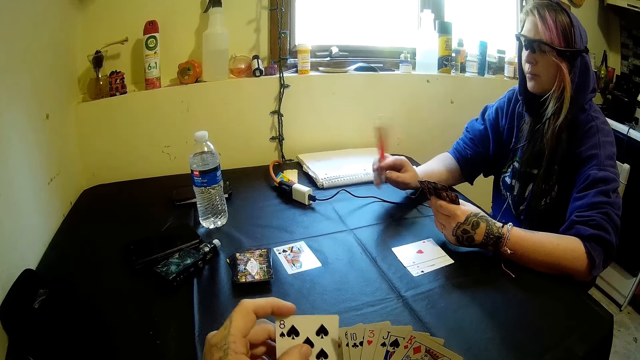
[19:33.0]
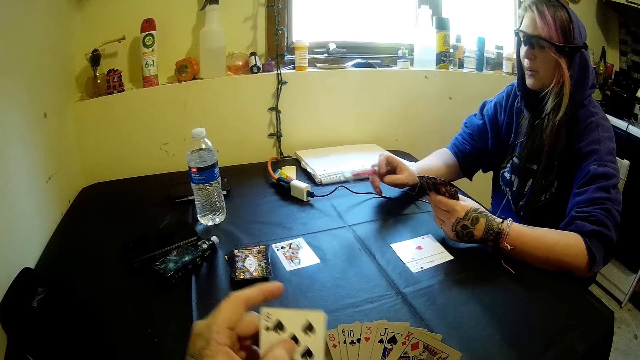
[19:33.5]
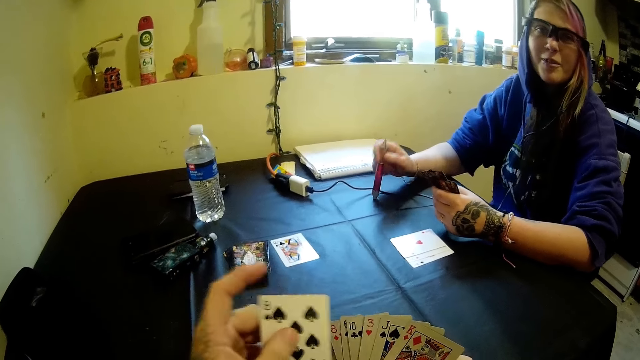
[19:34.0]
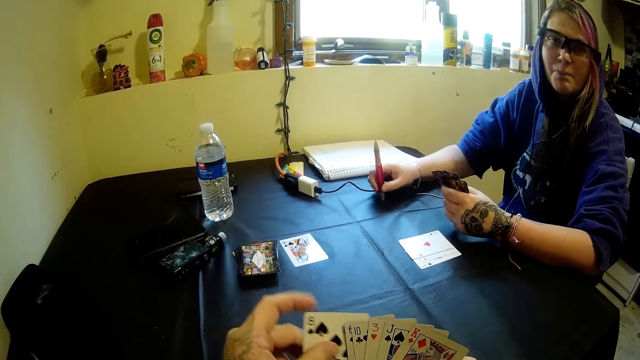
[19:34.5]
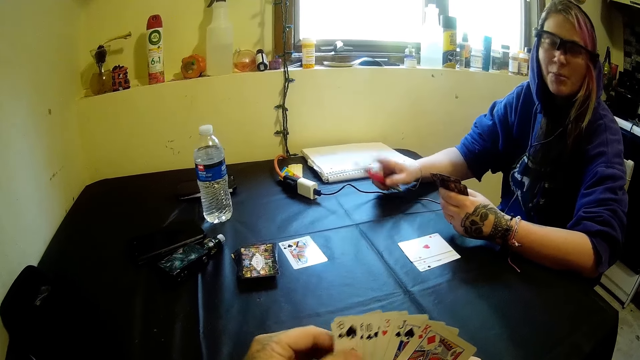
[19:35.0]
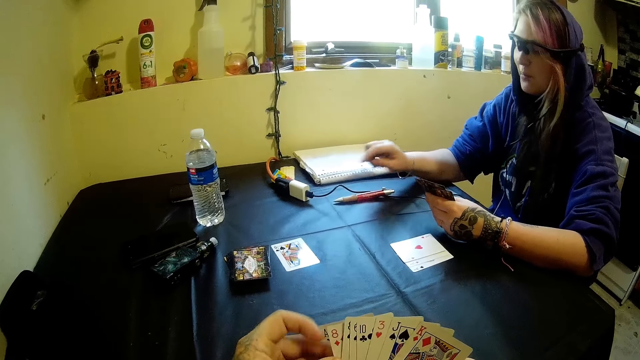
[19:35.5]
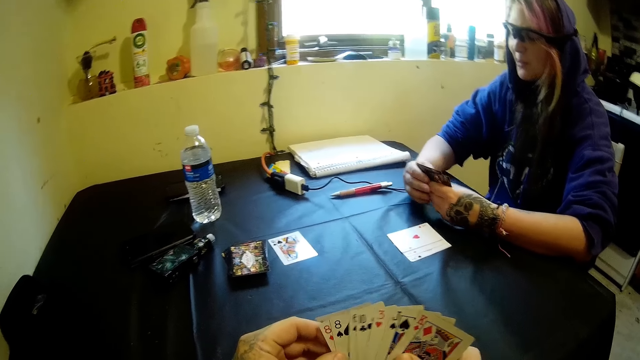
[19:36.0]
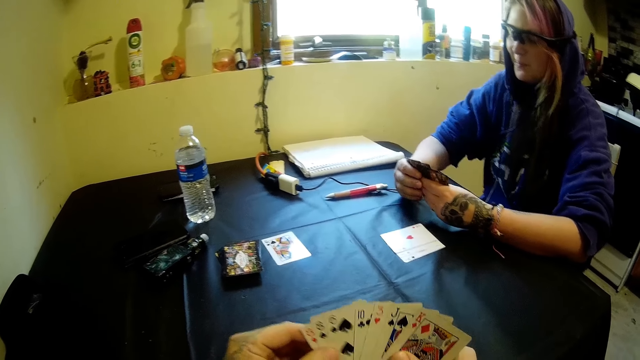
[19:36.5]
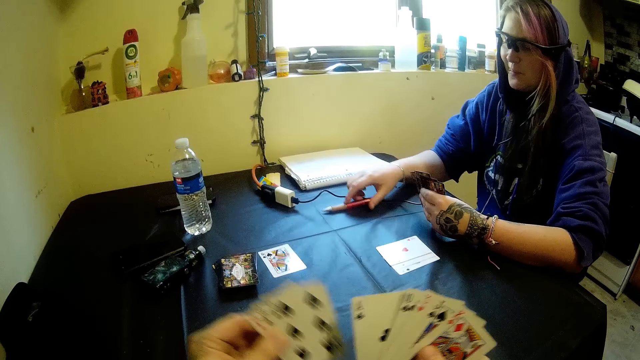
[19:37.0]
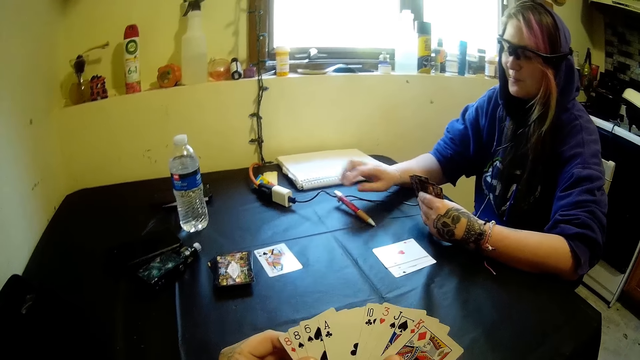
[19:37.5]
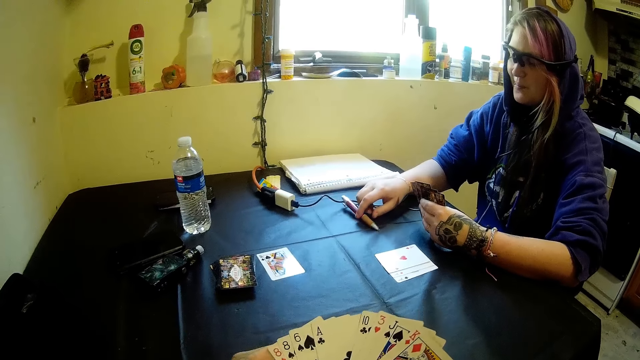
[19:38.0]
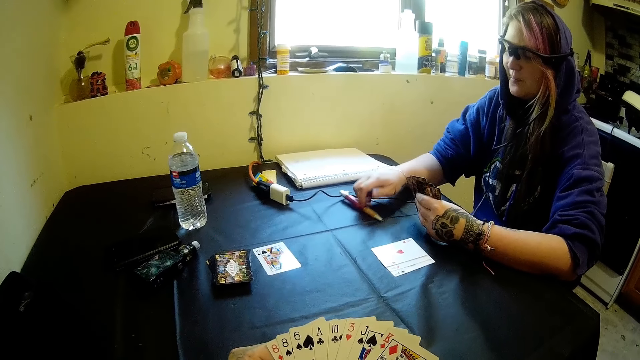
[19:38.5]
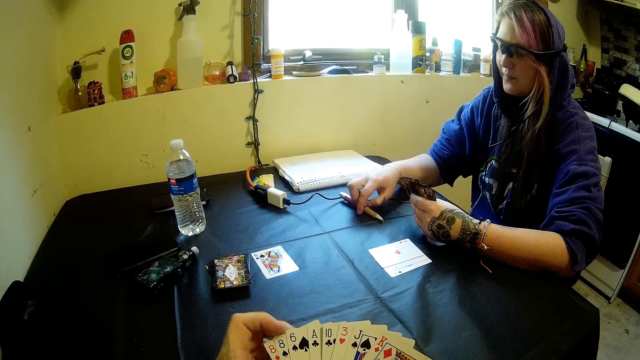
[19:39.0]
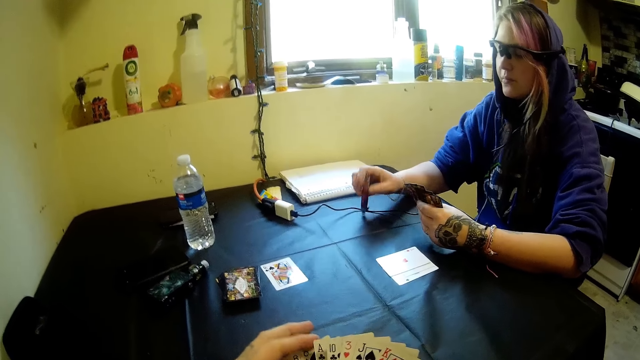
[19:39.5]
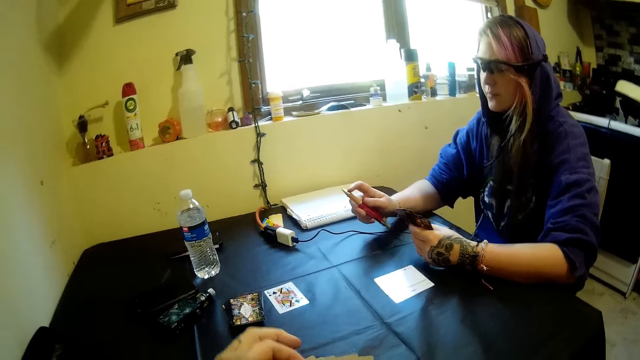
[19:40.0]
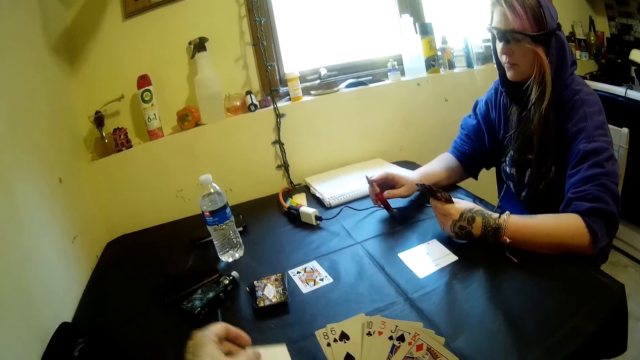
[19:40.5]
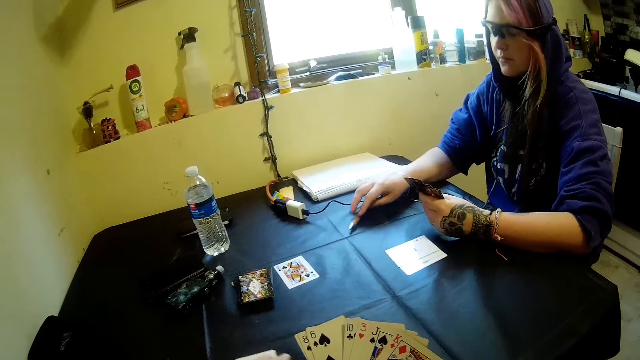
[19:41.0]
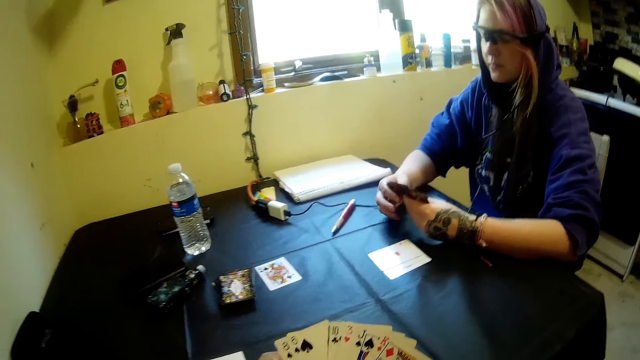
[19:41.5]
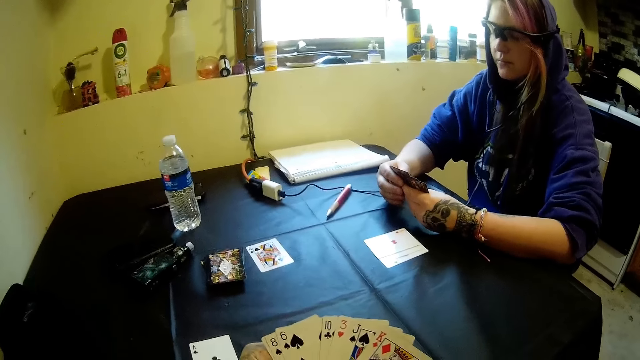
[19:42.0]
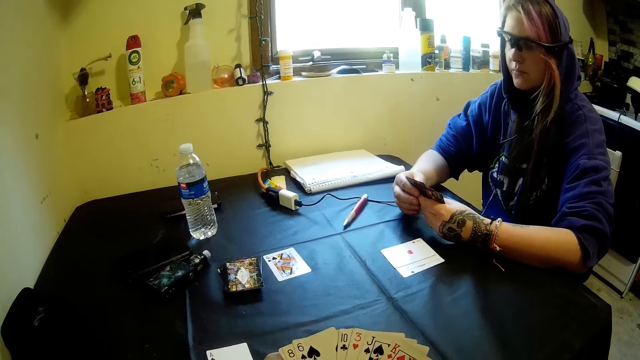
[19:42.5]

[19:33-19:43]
The woman drops the pen on the table. The woman plays with the pen in her right hand. The camera wearer puts a card on his side. The woman drops the pen on the table.

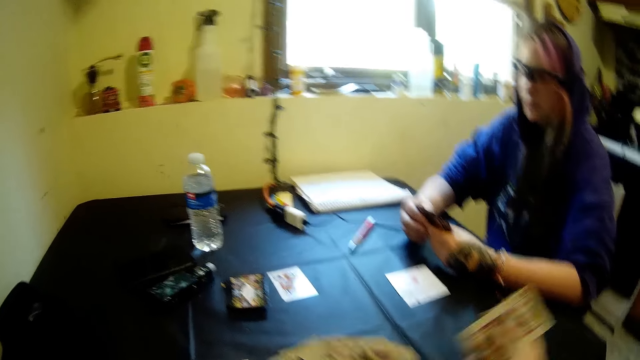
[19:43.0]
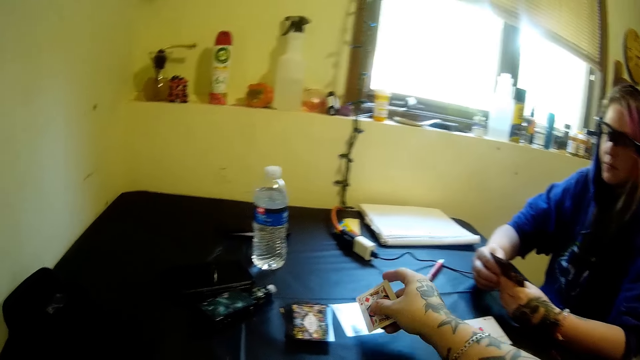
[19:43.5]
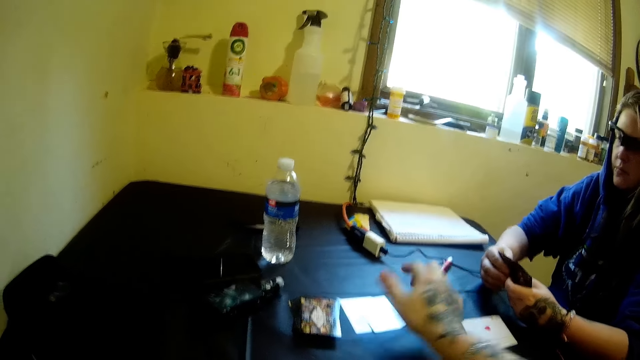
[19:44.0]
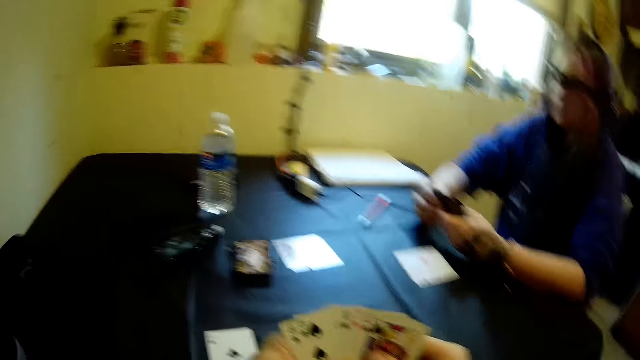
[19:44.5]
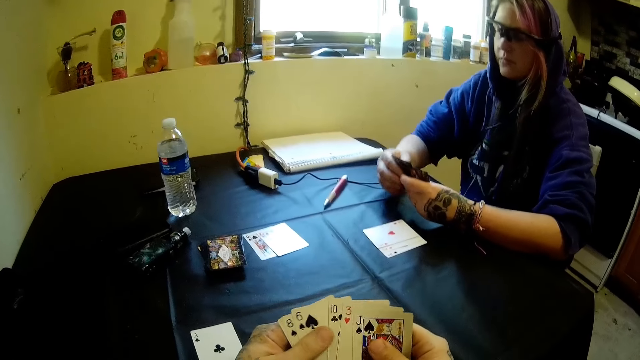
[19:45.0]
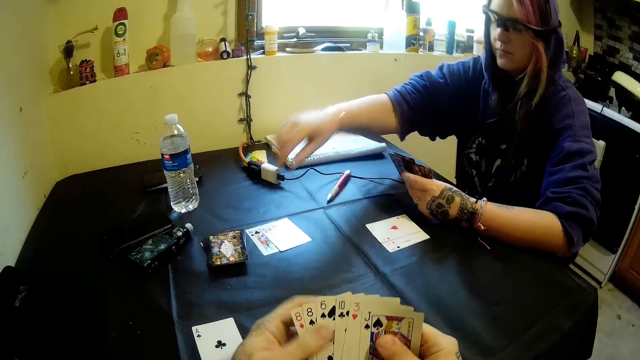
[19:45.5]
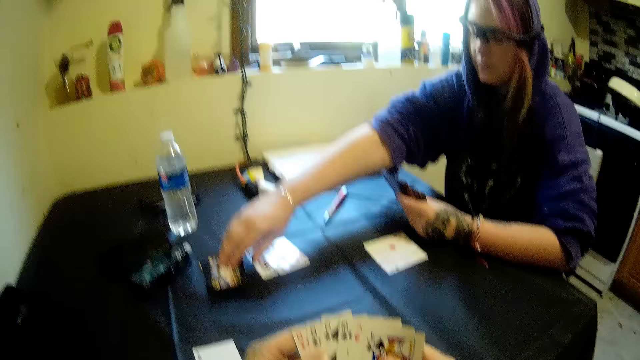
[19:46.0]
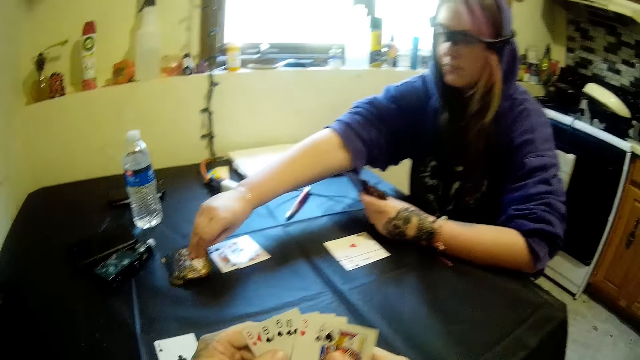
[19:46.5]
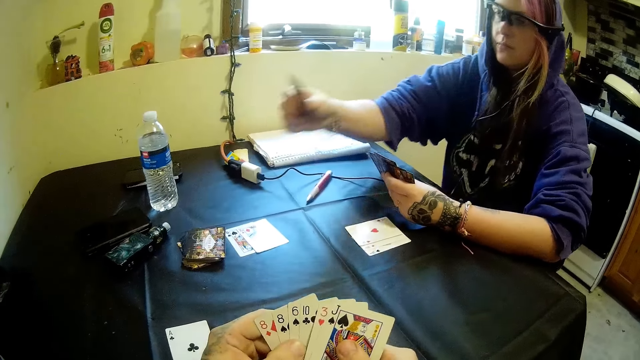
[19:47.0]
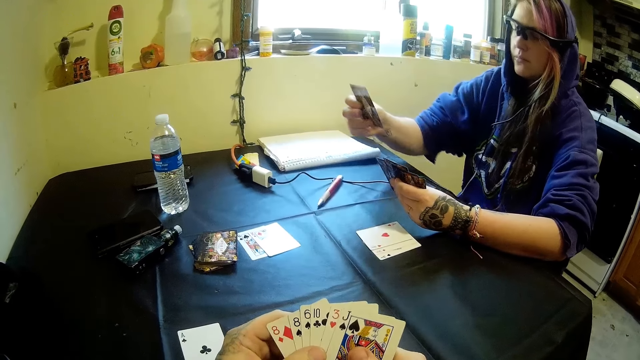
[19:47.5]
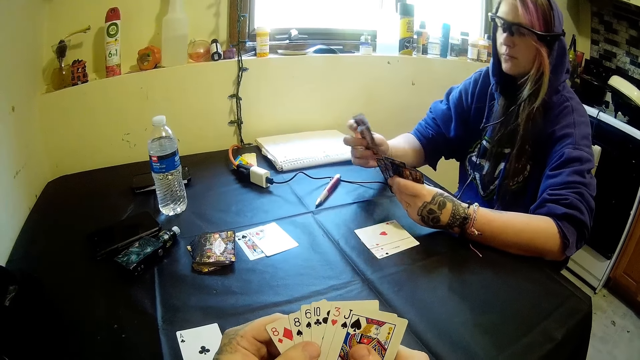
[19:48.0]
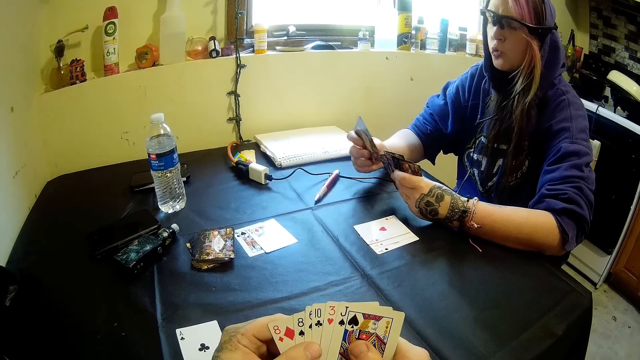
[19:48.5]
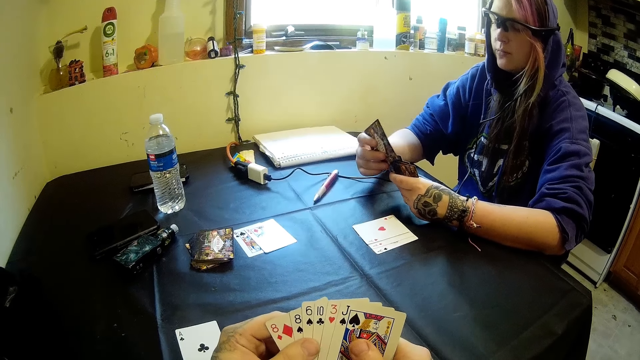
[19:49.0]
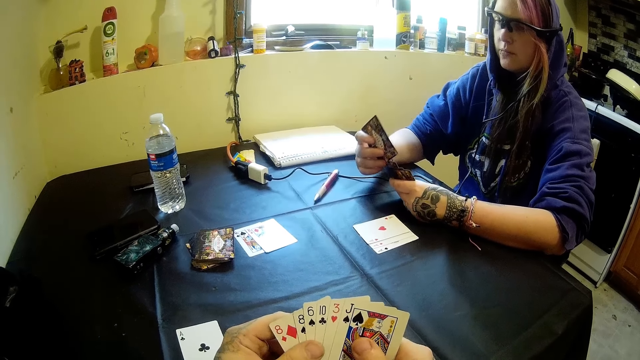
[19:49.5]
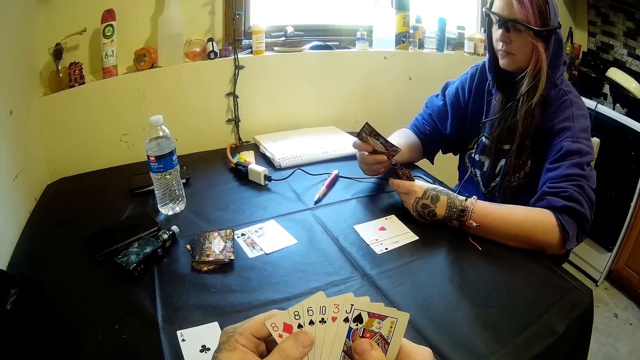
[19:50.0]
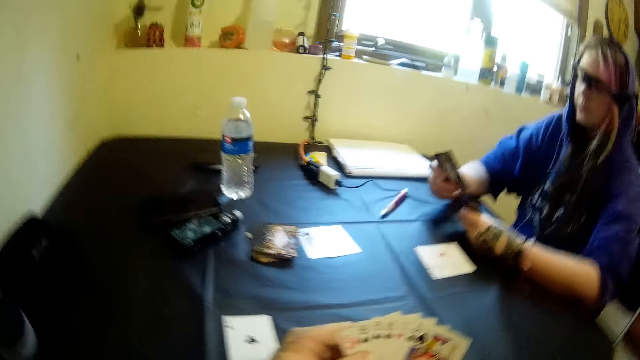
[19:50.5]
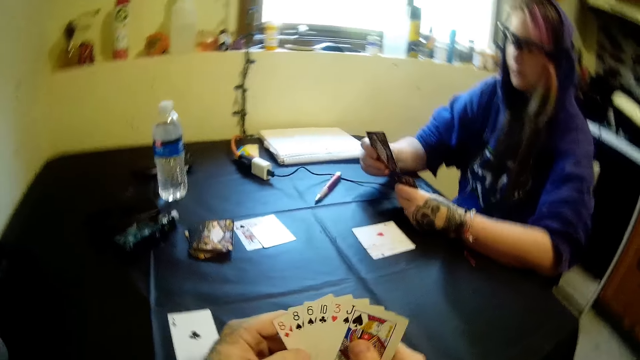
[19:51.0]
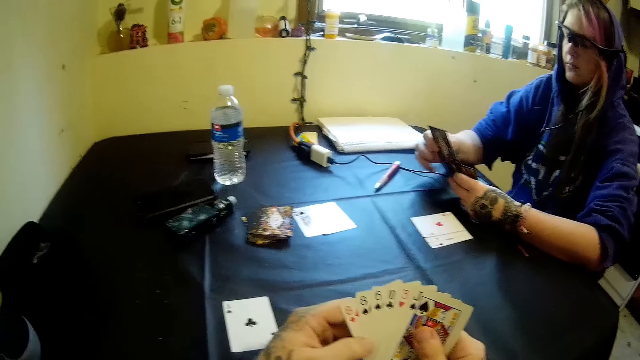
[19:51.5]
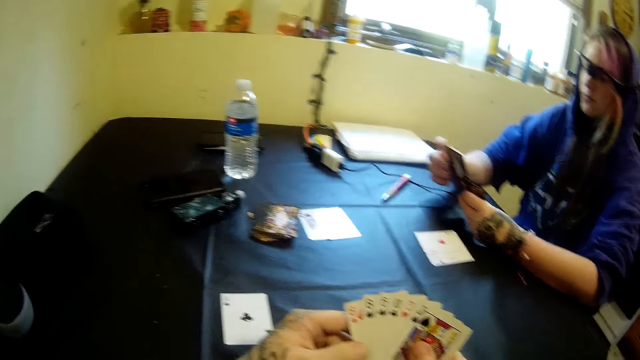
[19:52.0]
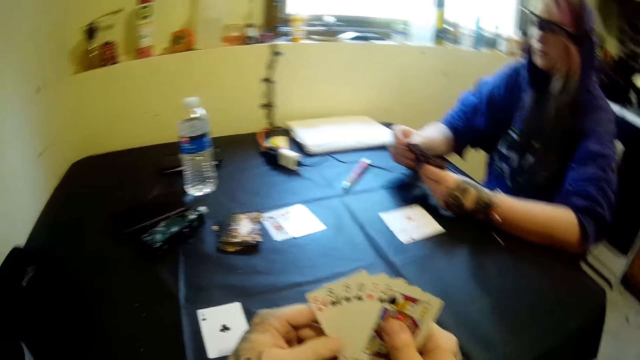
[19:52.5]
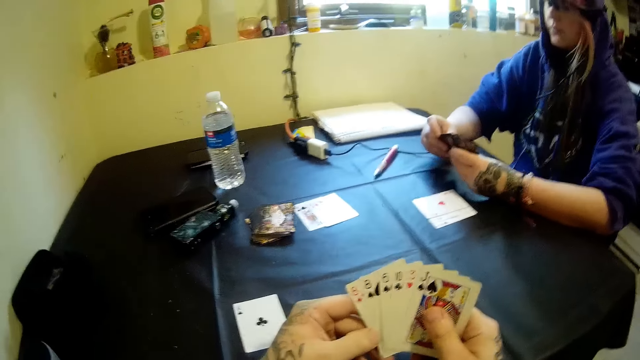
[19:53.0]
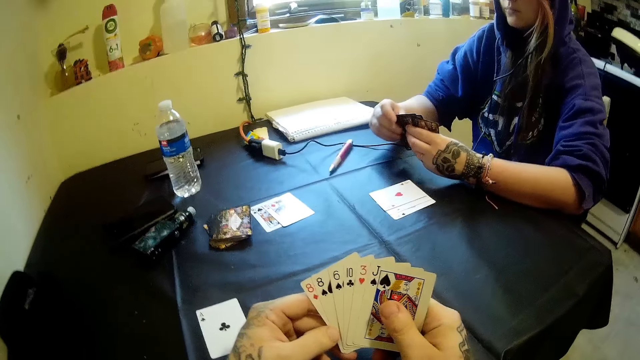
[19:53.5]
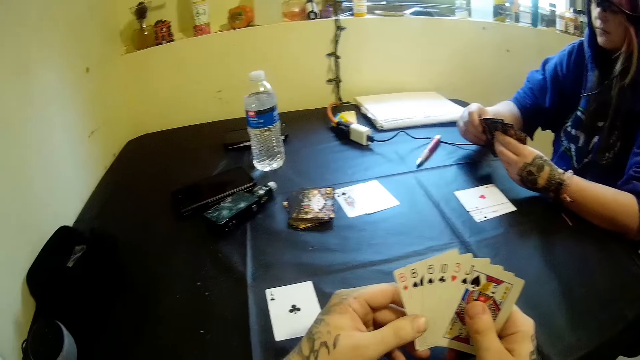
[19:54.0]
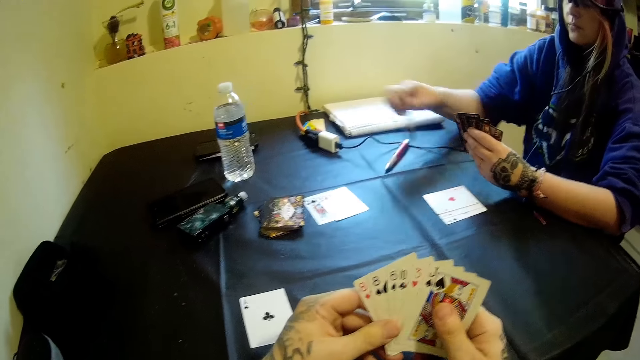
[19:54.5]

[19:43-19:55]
The camera wearer drops a card on the table with his right hand. The woman picks another card from the stack of cards on the table with her right hand.
